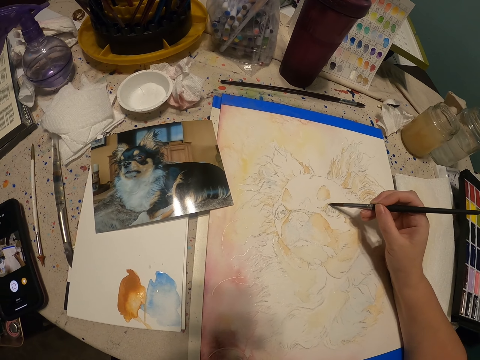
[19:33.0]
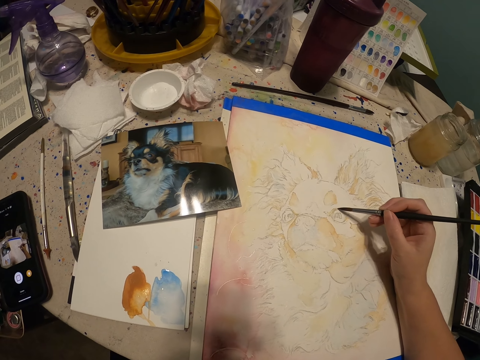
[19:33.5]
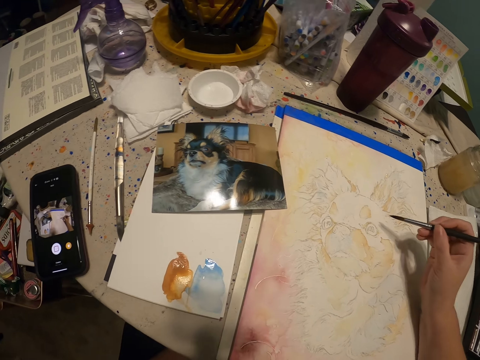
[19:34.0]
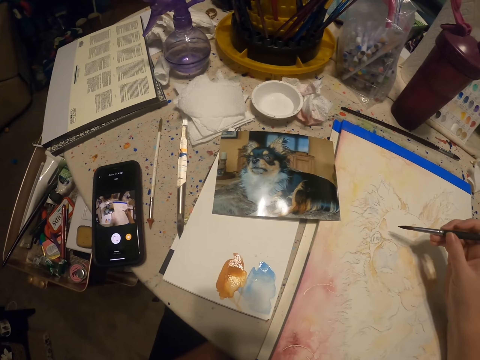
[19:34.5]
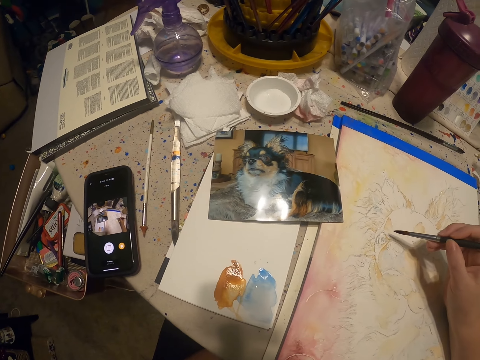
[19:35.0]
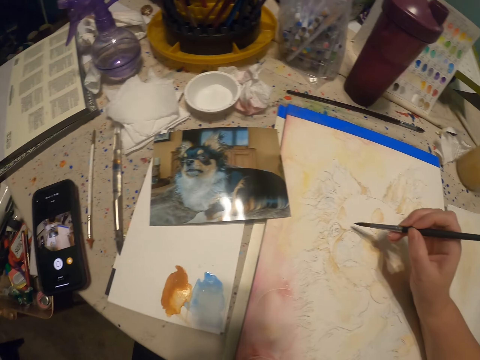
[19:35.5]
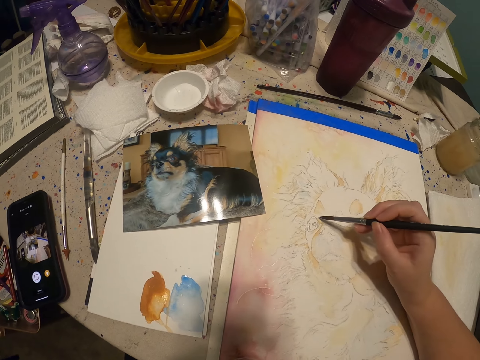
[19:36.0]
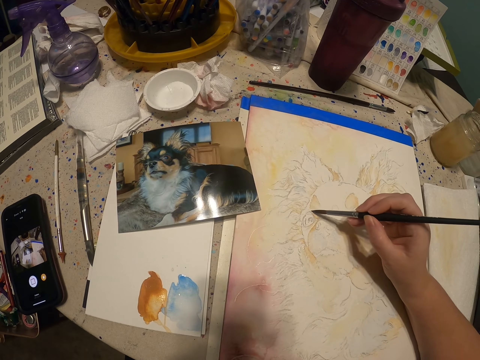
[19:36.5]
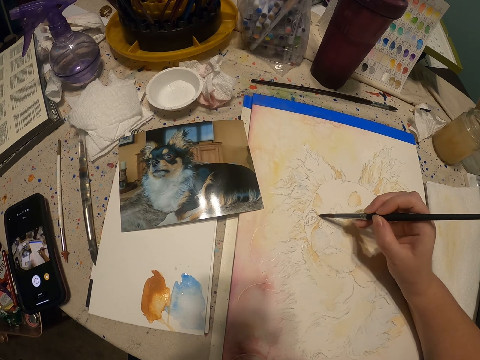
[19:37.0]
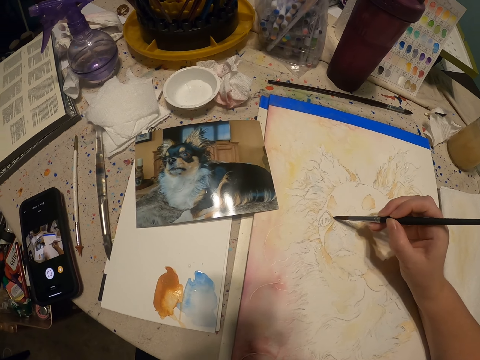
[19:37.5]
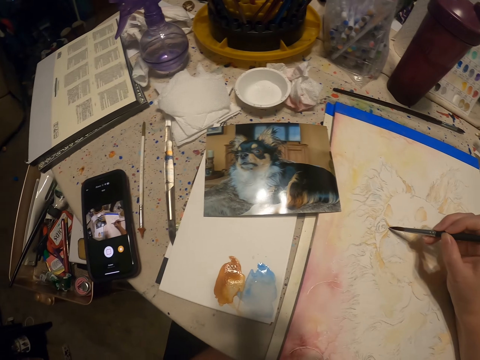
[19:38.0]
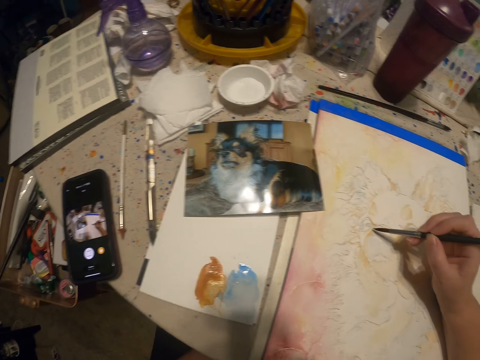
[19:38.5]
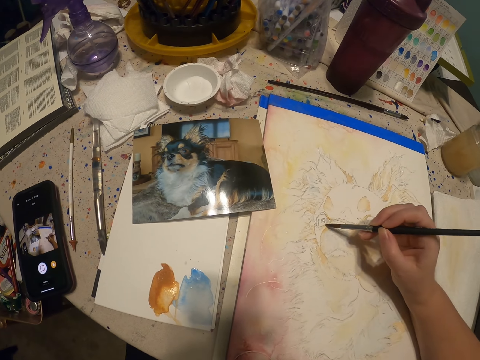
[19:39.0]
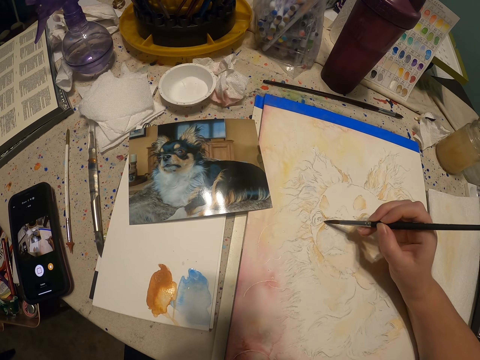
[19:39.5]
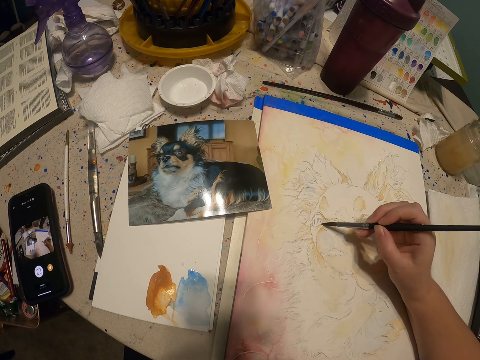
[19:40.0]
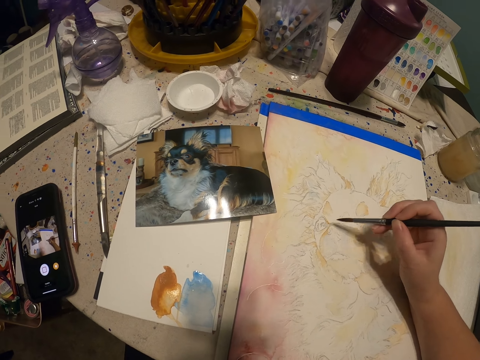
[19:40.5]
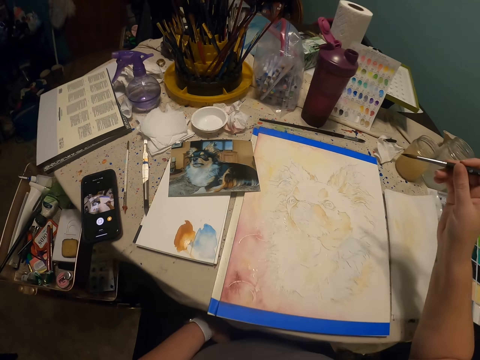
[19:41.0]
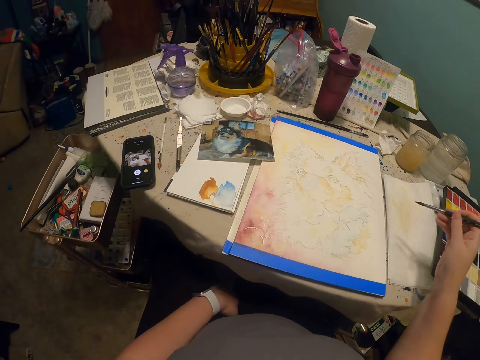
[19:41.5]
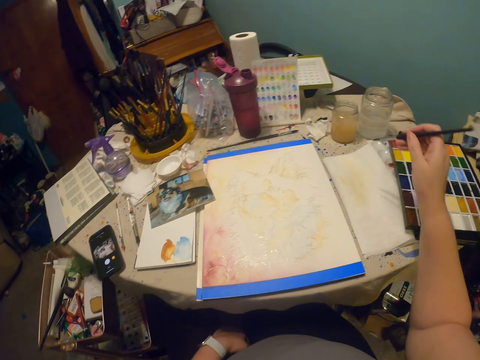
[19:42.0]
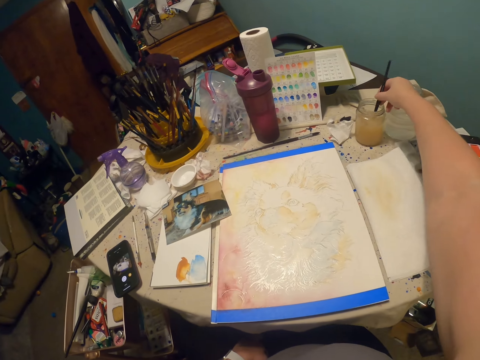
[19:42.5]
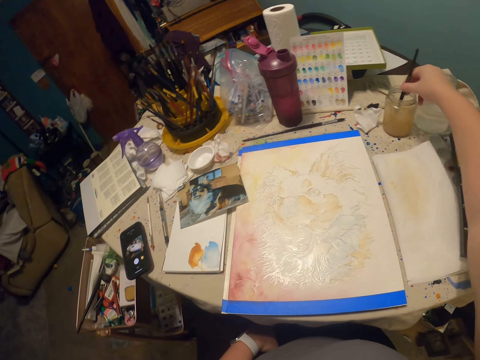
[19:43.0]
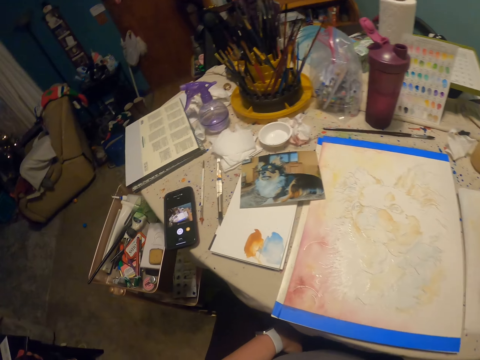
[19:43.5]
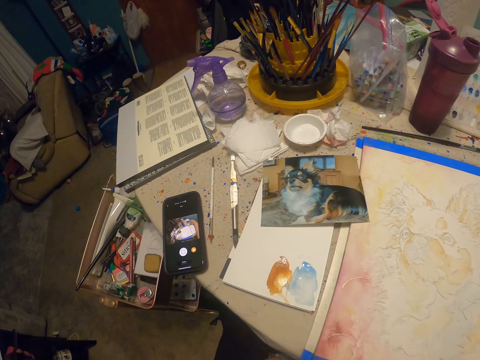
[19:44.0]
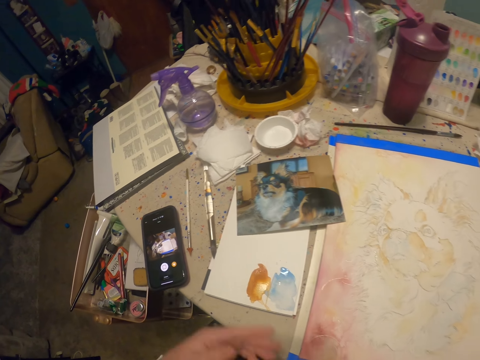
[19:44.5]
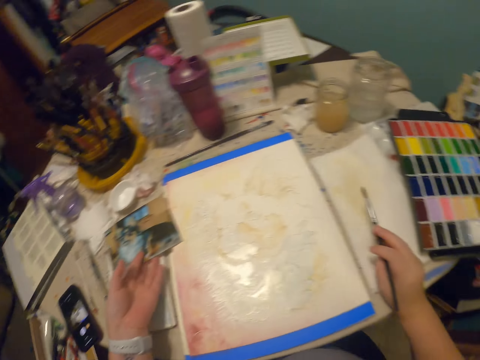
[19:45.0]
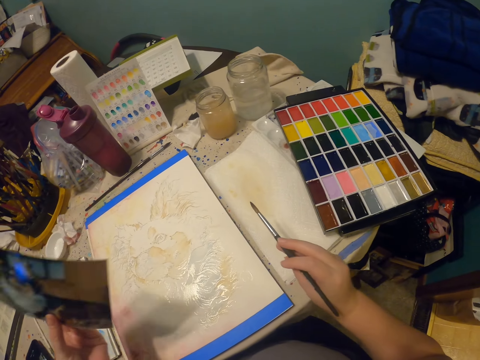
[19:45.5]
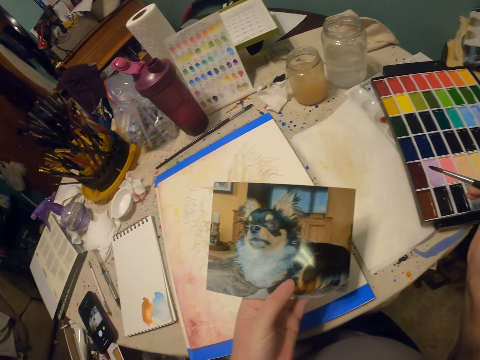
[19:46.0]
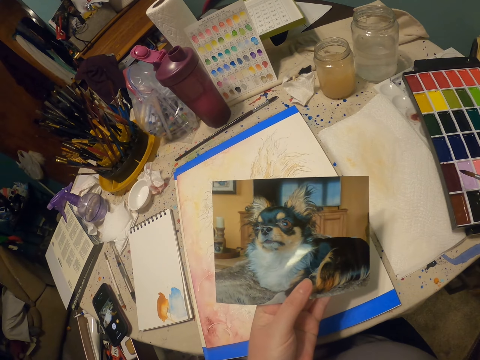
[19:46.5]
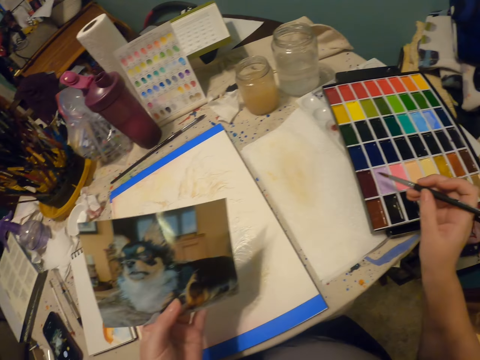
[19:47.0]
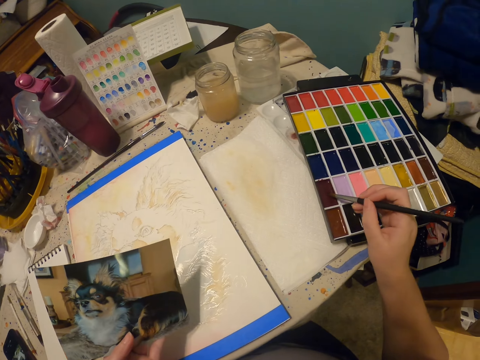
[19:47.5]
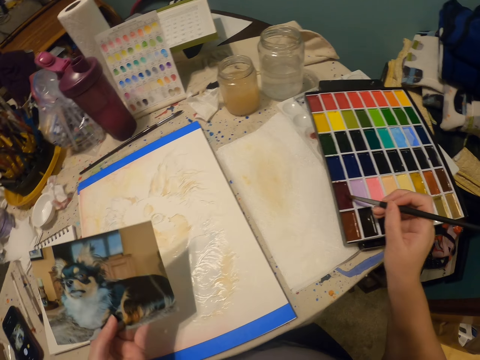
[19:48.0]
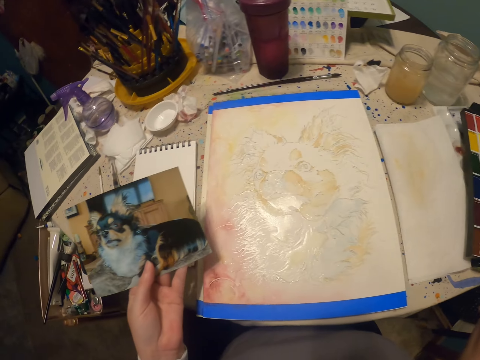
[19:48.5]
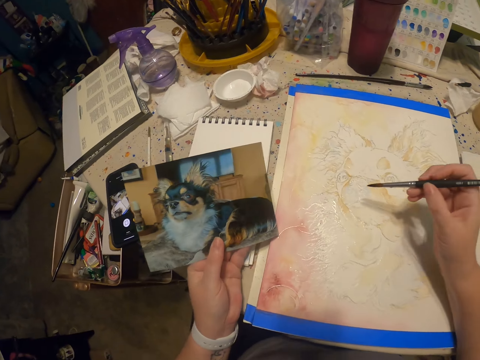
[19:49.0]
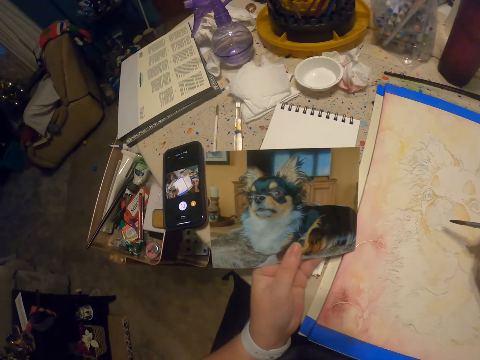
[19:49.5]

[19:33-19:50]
The camera wearer looks at the drawing. They dip the paint brush into something. They shake the painting brush. They pick a picture on the table. They hold the drawing. They stare at the picture. They take a color in the palette with a drawing pen.

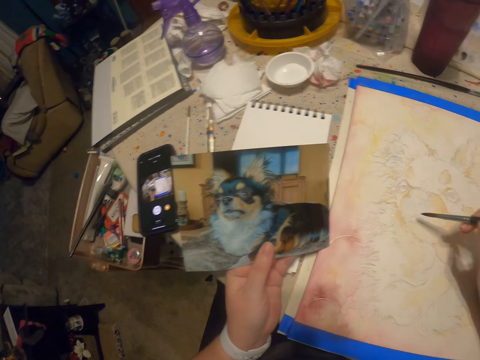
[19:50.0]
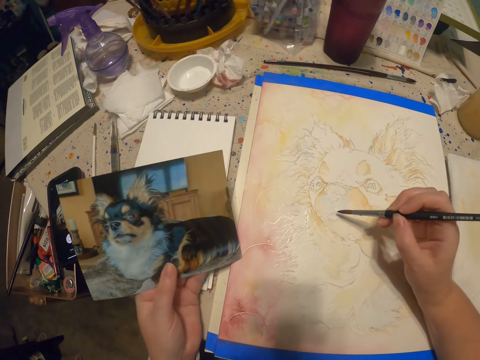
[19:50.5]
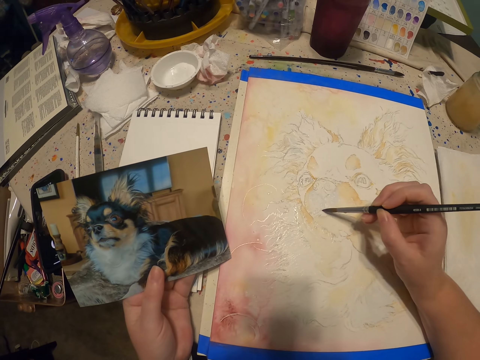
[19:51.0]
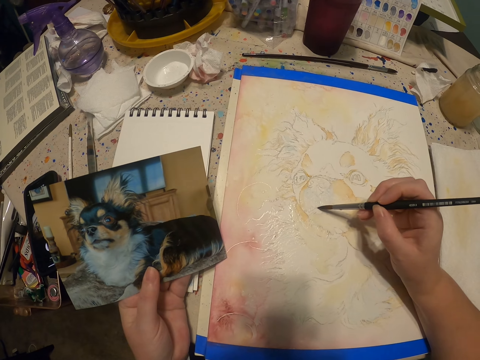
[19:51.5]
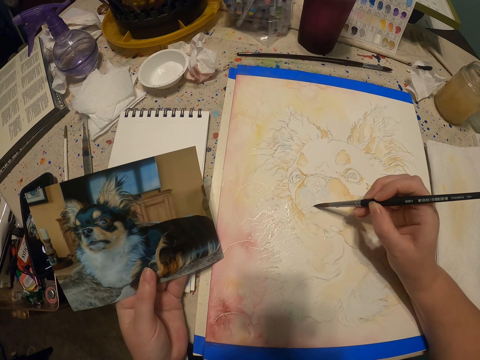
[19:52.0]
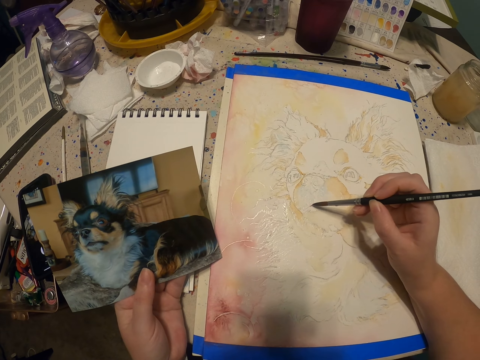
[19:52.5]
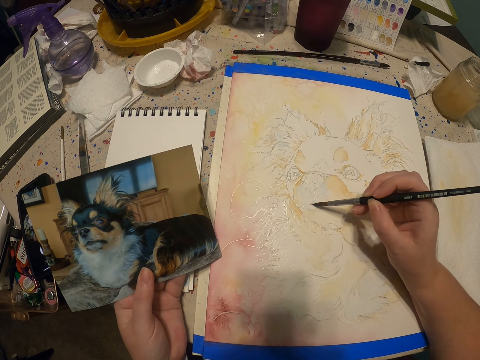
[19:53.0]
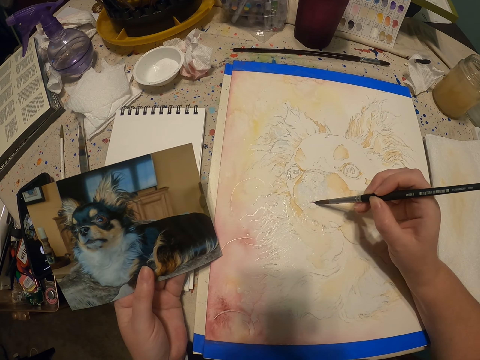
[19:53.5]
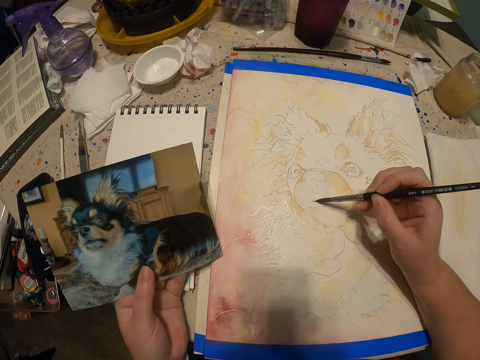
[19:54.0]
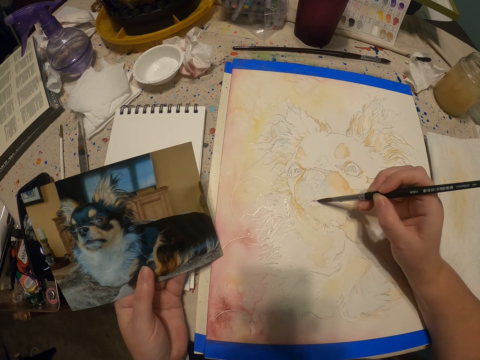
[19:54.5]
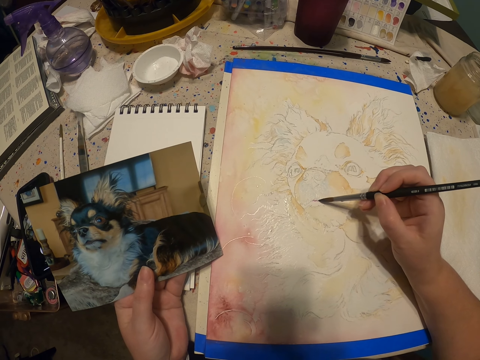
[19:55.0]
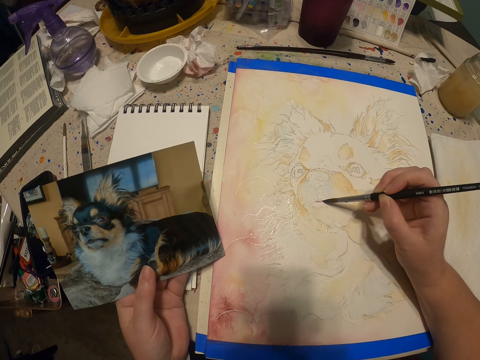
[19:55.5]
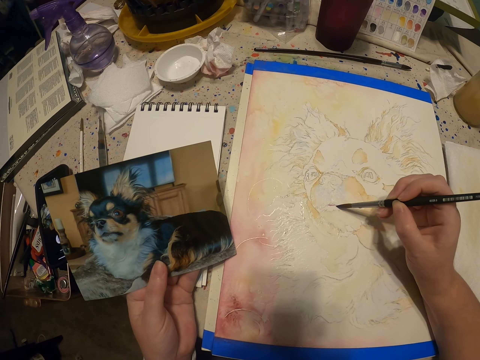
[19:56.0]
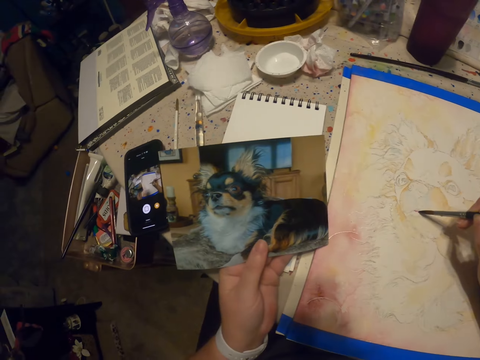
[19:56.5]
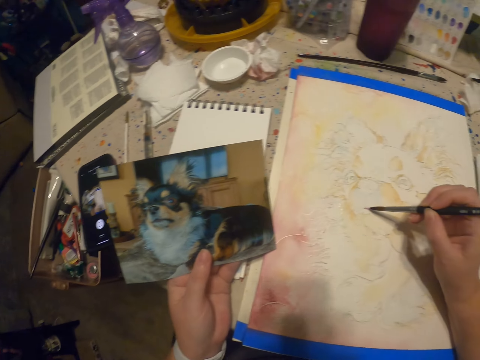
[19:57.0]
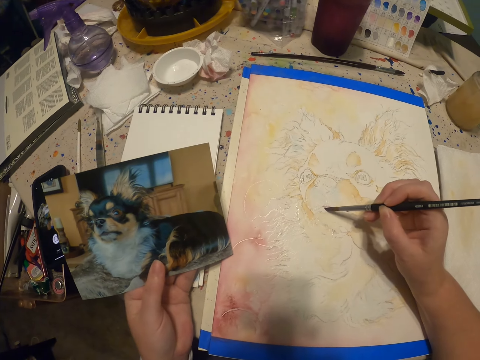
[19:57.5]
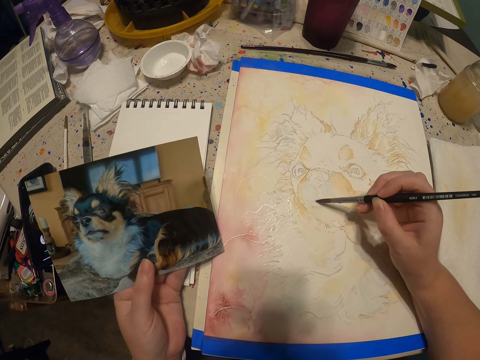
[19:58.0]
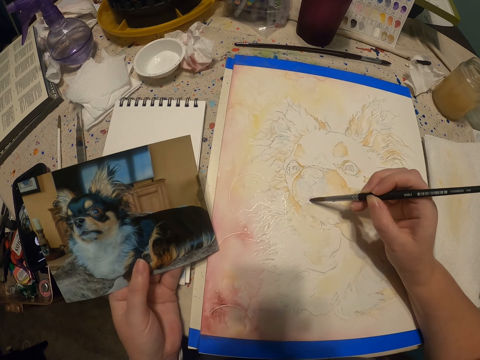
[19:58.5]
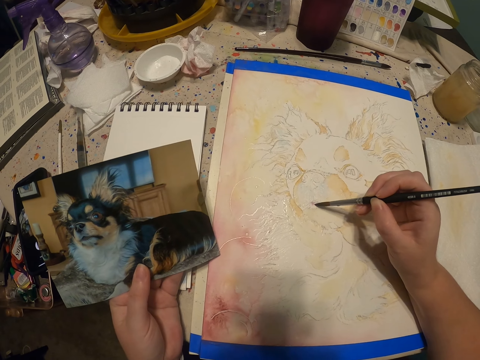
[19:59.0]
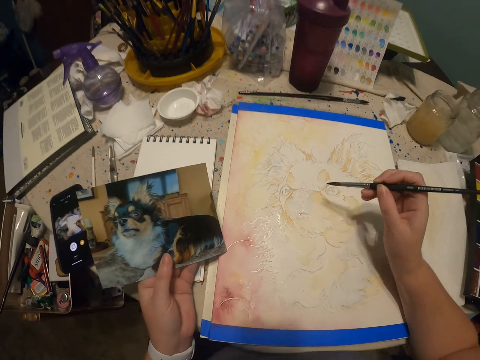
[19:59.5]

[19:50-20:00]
The camera wearer paints a drawing.
